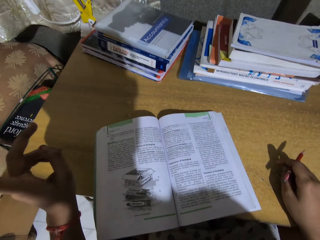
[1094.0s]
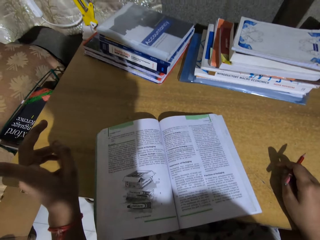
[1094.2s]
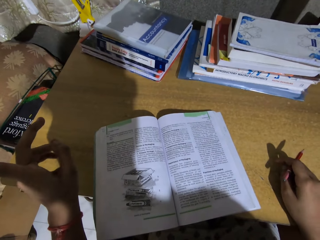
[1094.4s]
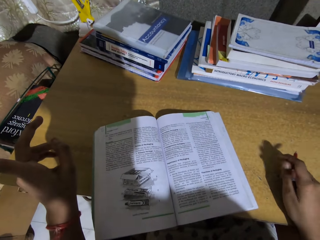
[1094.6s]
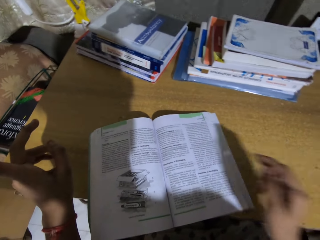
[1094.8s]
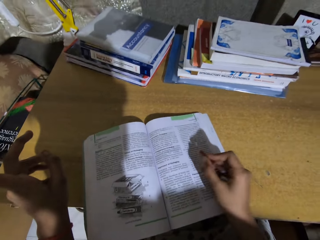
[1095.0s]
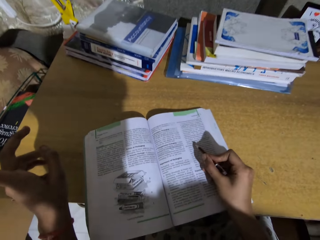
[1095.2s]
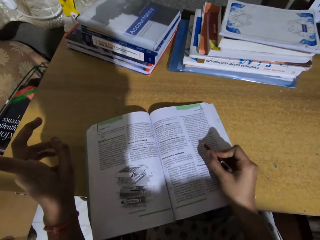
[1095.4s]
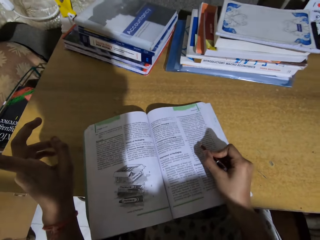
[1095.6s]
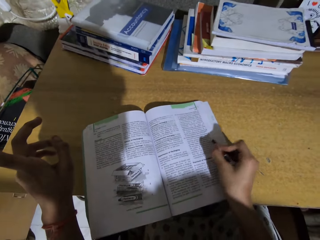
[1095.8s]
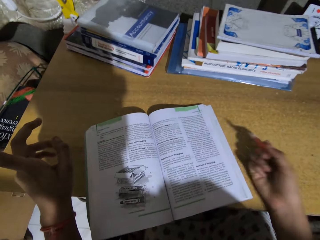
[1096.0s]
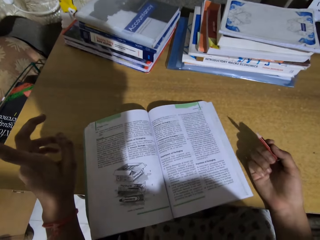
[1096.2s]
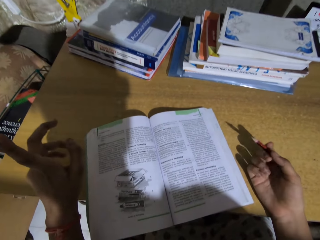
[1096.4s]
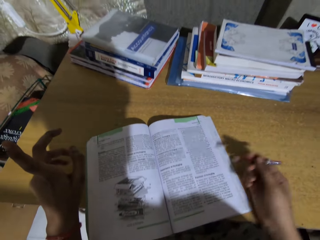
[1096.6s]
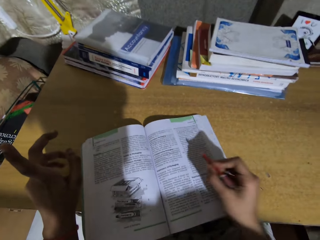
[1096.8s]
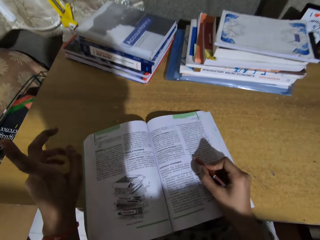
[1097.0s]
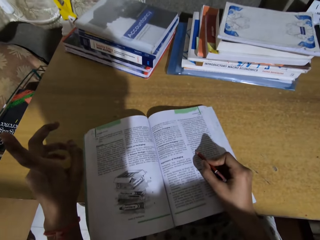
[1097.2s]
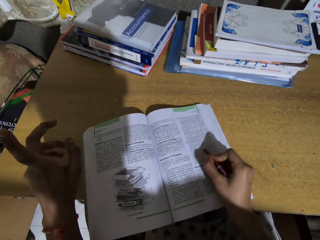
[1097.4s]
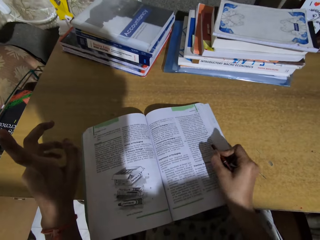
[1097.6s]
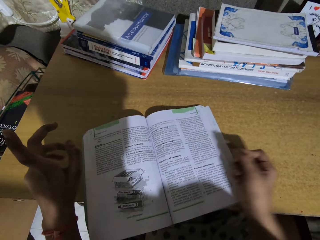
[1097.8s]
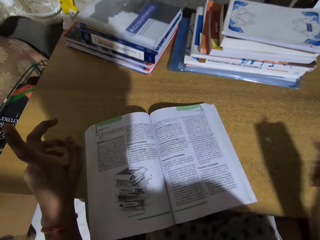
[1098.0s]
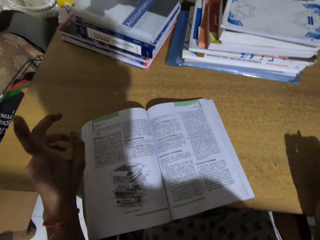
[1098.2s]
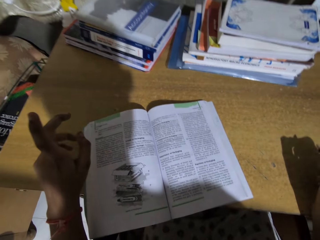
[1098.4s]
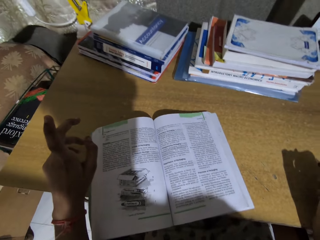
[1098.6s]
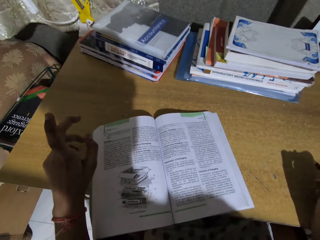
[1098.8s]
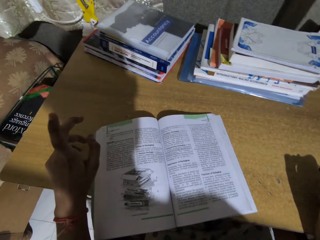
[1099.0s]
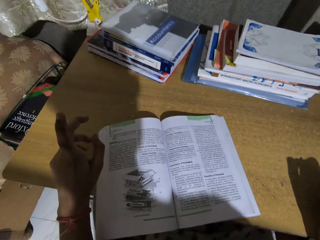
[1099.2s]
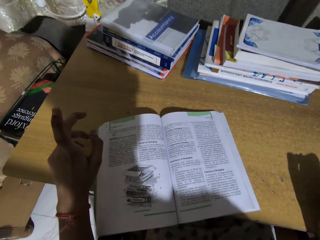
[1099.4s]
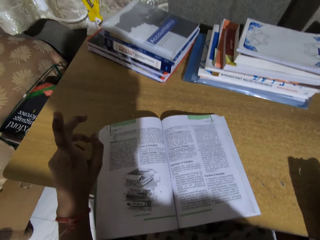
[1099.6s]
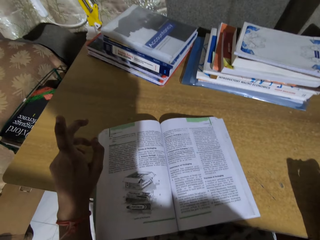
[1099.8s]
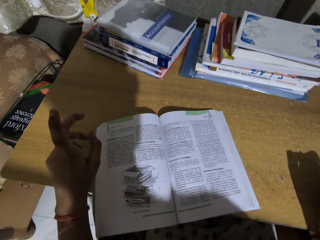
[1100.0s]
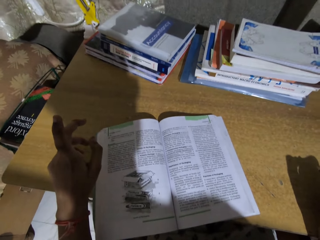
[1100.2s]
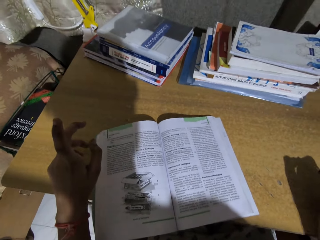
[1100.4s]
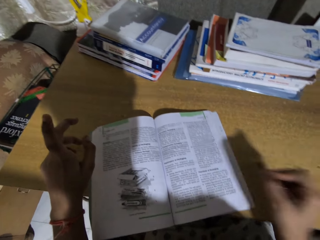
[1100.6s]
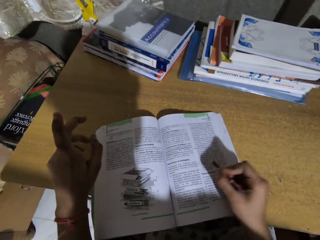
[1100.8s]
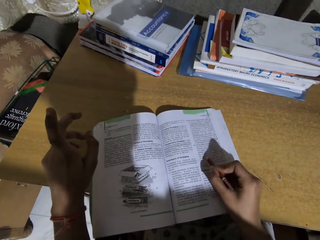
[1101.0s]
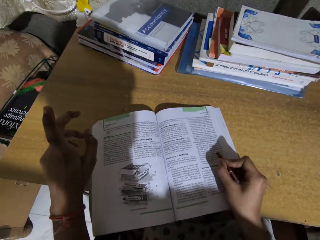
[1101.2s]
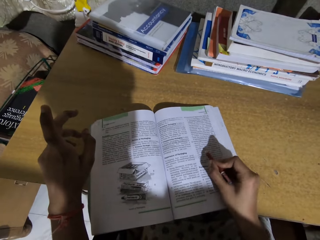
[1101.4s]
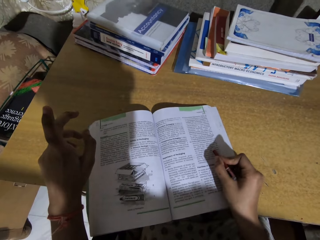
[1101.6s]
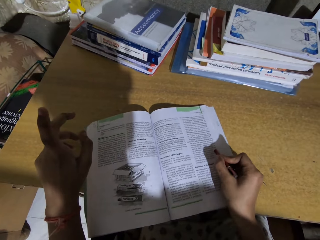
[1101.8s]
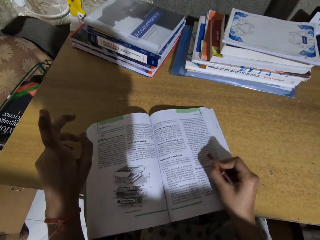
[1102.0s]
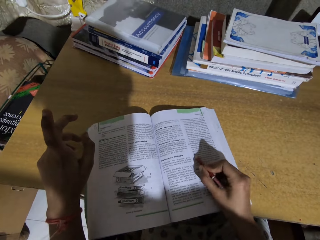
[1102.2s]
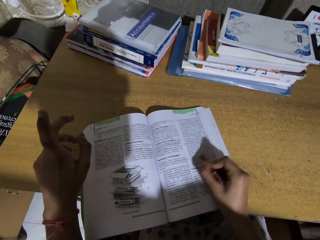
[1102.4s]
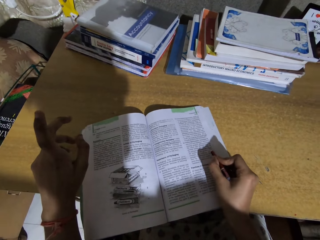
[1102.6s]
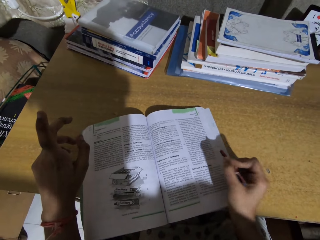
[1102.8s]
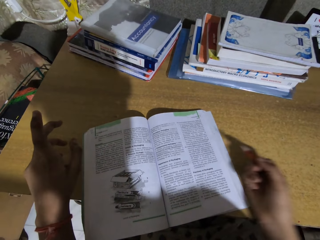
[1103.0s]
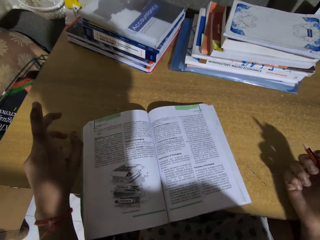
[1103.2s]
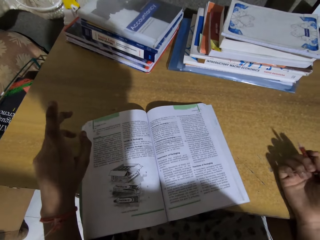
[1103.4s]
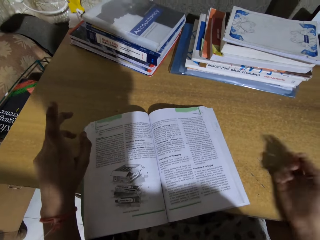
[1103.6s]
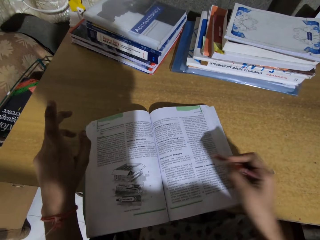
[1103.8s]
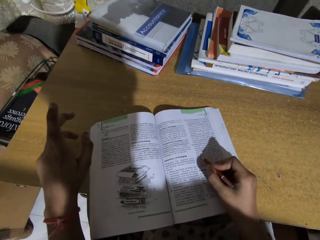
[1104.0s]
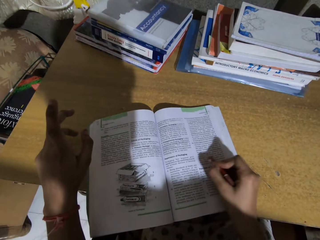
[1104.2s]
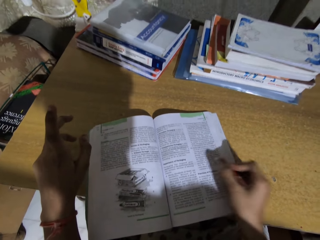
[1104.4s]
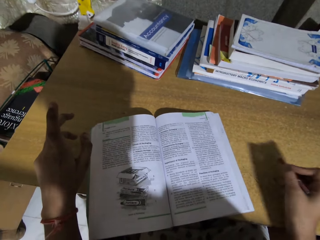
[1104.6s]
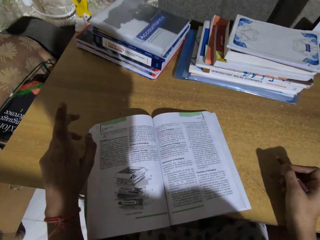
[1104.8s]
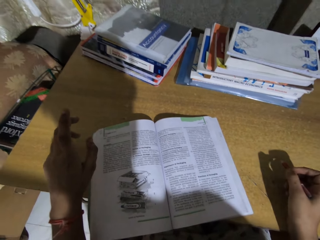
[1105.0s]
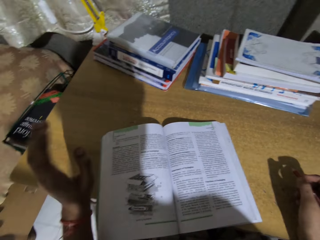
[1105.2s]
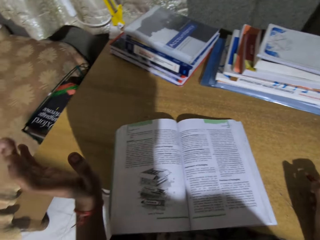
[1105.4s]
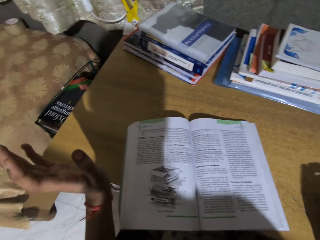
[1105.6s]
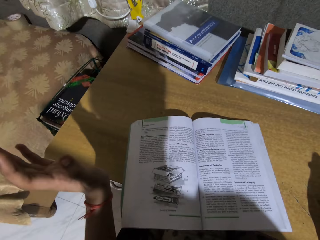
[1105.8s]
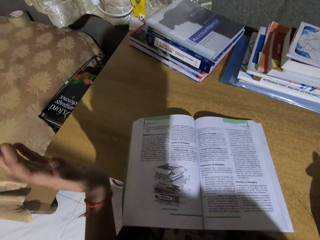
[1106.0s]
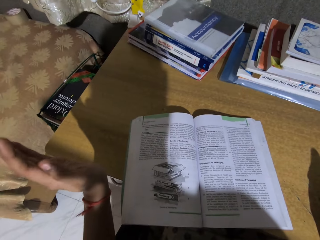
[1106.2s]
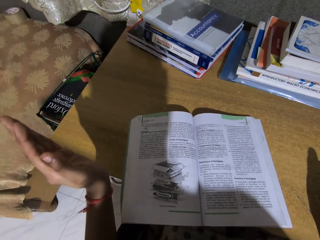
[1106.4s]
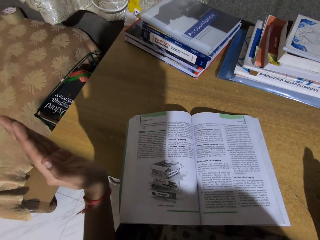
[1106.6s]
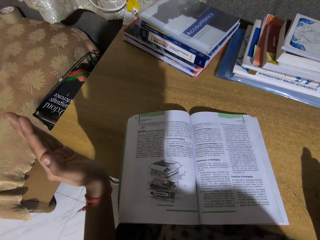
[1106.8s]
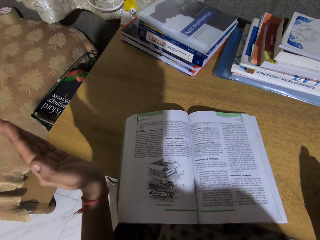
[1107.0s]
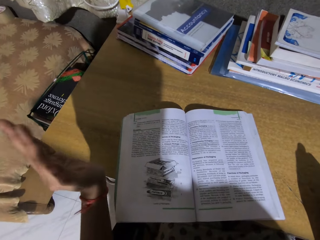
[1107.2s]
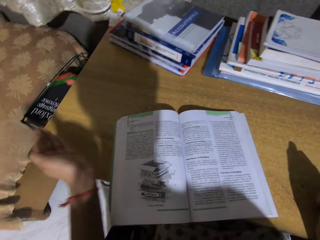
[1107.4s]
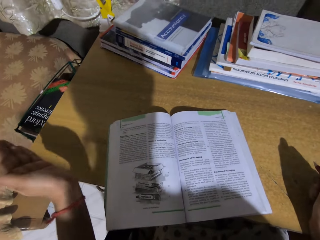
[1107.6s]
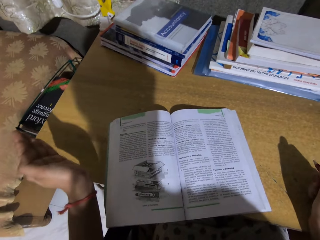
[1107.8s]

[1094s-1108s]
The camera wearer skims through the book using a pencil. They write on the book. They write on the book again. They read the book. They write on the book. They skim through the book using a pencil. They read the book. They write on the book.

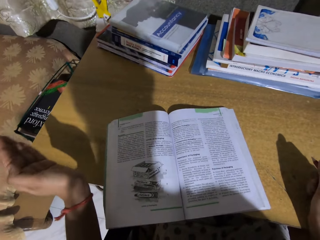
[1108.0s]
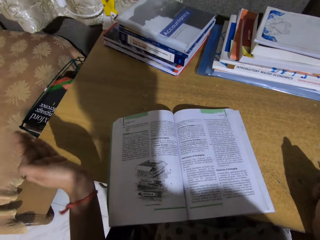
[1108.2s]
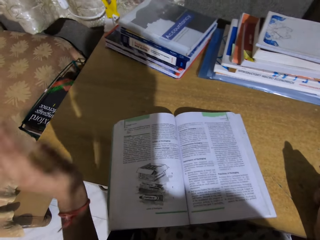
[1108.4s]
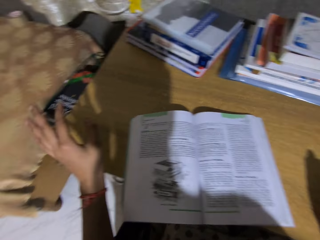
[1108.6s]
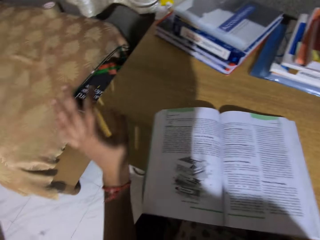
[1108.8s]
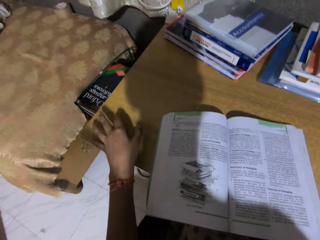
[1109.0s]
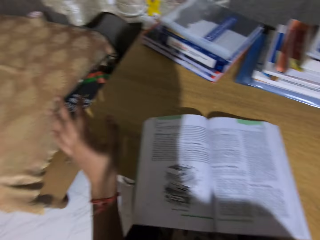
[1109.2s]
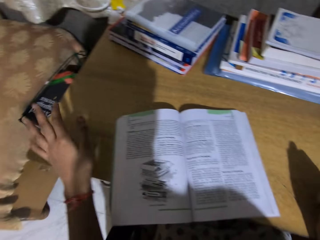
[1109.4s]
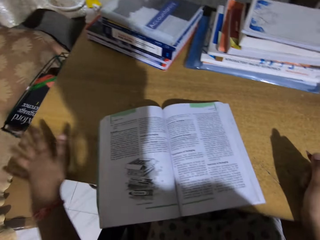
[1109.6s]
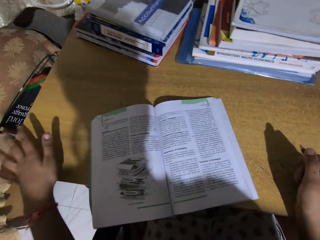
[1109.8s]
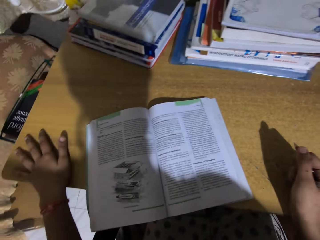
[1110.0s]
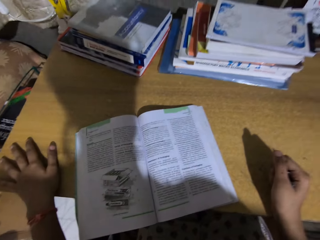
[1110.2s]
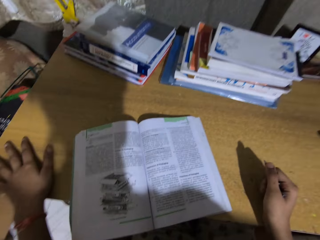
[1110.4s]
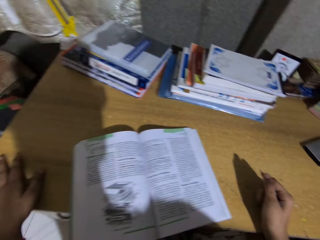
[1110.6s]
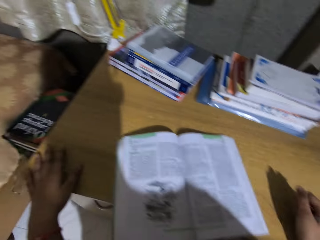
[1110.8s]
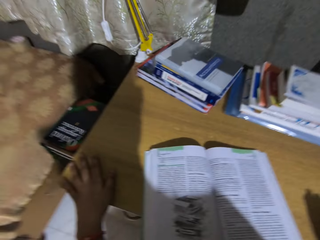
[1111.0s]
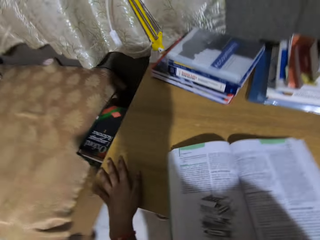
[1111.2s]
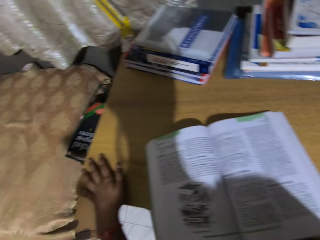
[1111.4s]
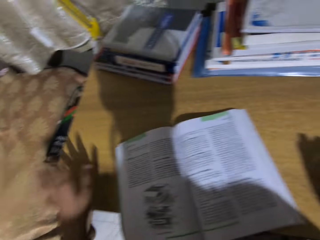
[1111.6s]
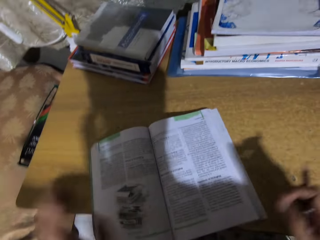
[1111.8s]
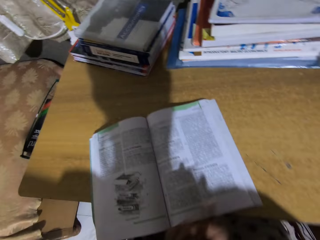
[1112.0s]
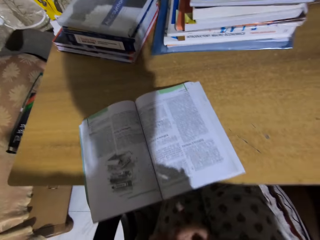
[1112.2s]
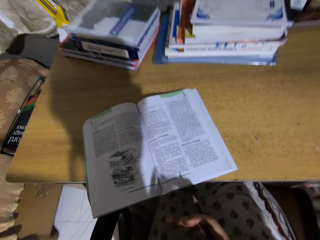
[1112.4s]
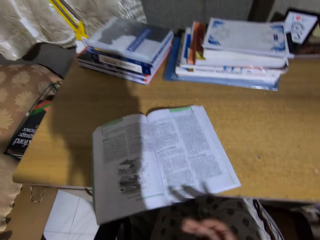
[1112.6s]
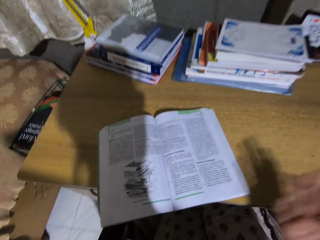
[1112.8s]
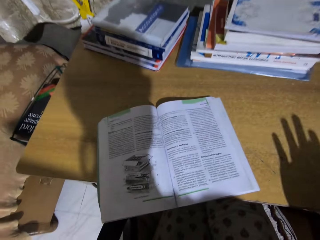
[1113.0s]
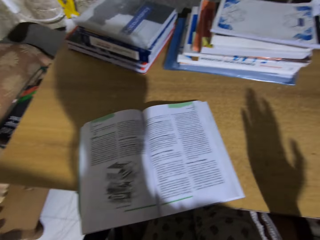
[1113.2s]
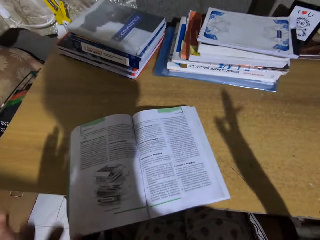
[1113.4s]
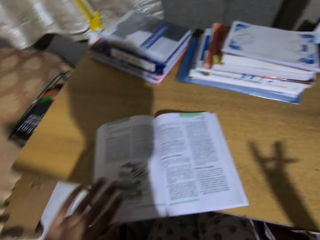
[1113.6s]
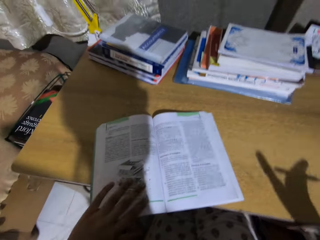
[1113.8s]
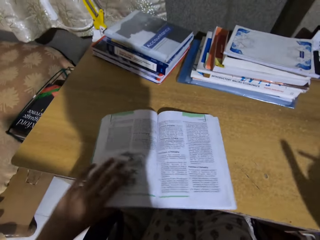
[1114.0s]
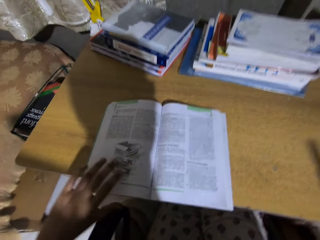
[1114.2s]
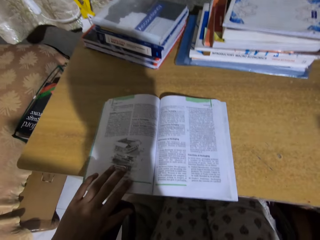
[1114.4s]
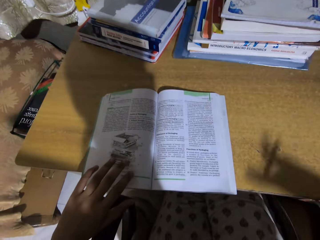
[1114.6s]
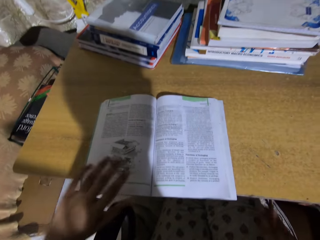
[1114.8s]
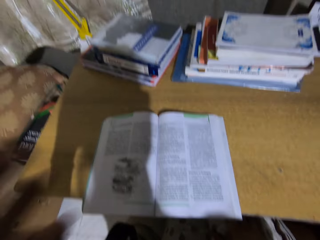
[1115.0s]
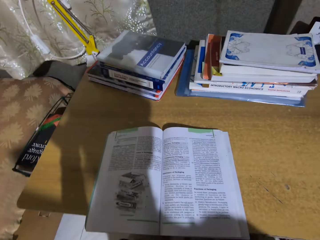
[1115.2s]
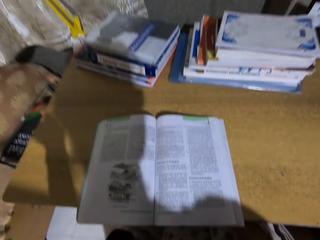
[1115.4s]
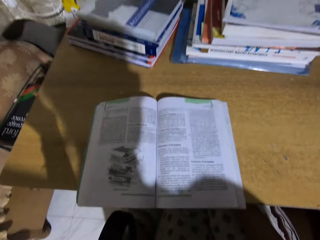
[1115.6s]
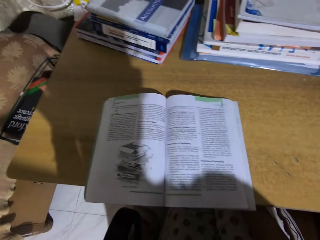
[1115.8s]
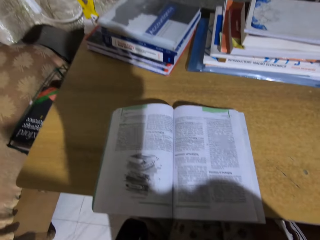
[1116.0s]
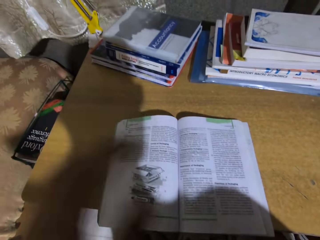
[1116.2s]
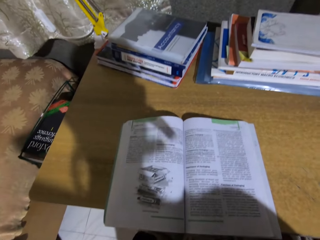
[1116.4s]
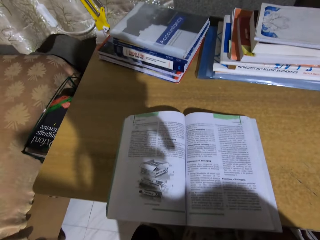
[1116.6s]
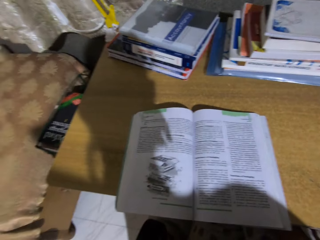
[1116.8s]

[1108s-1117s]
The camera wearer drags the book on the table. She lifts her hand and spreads her hand.
